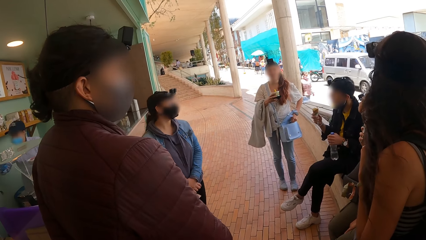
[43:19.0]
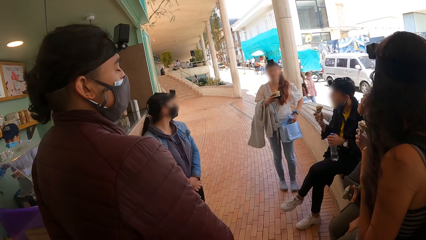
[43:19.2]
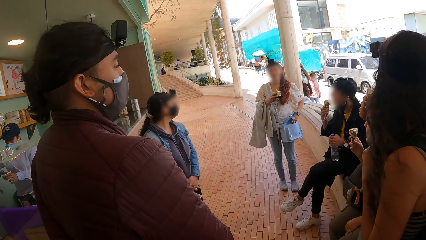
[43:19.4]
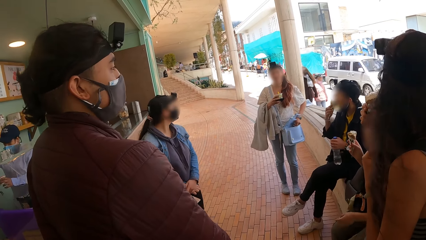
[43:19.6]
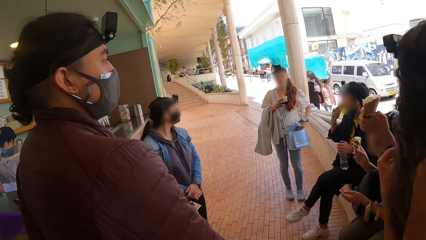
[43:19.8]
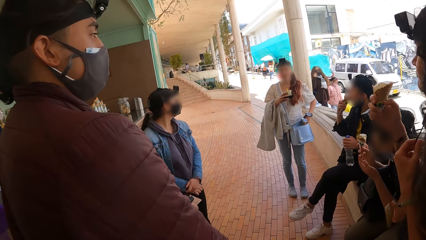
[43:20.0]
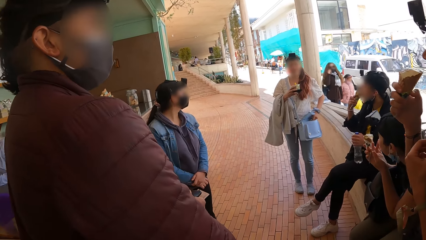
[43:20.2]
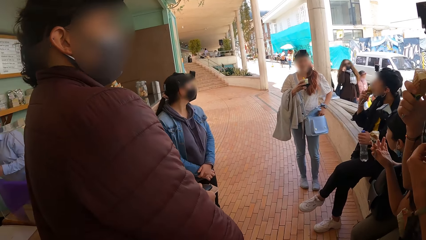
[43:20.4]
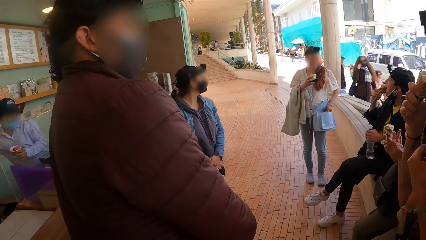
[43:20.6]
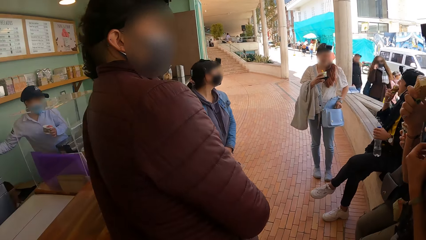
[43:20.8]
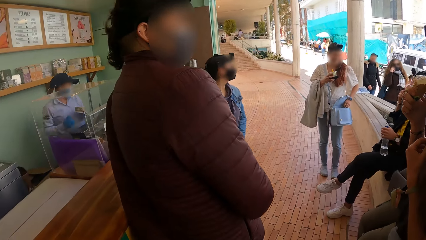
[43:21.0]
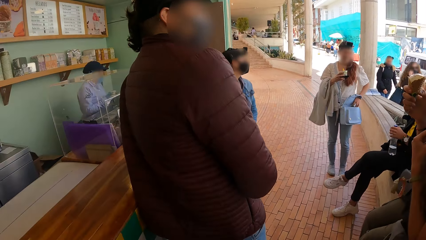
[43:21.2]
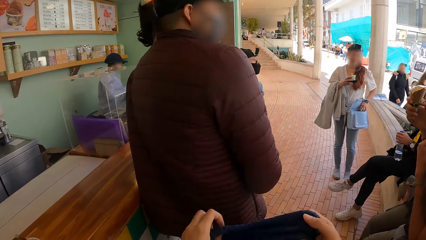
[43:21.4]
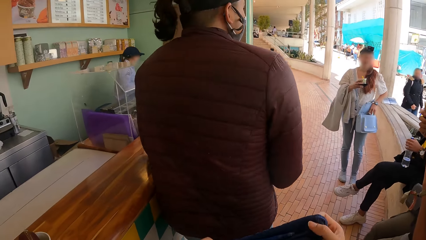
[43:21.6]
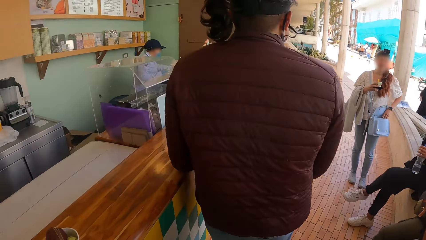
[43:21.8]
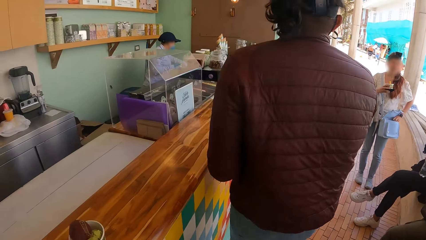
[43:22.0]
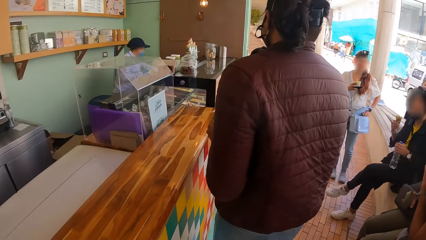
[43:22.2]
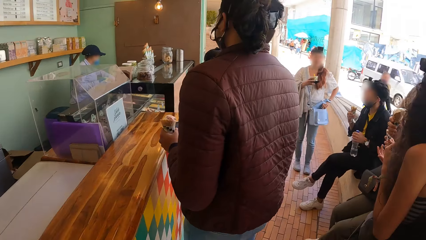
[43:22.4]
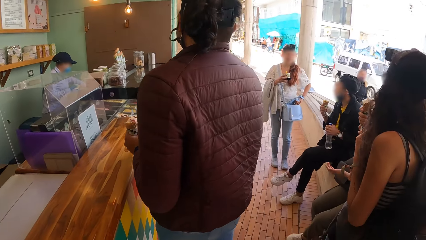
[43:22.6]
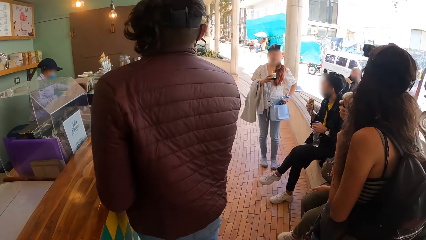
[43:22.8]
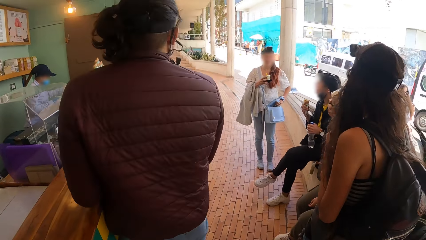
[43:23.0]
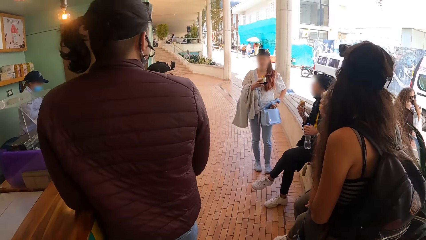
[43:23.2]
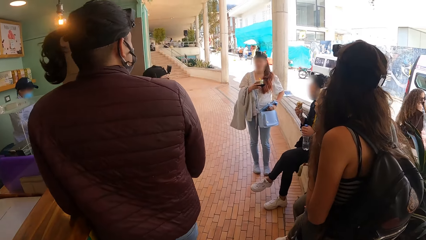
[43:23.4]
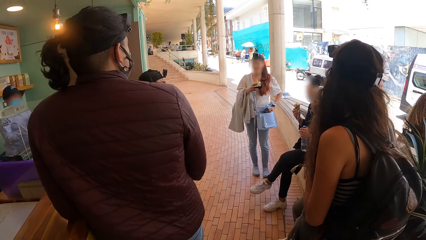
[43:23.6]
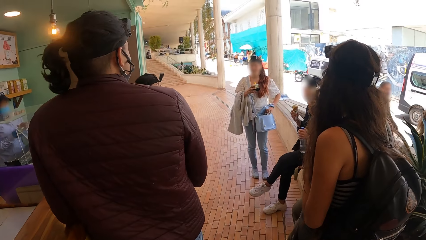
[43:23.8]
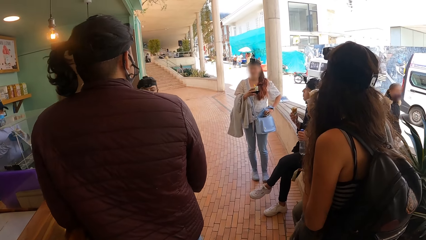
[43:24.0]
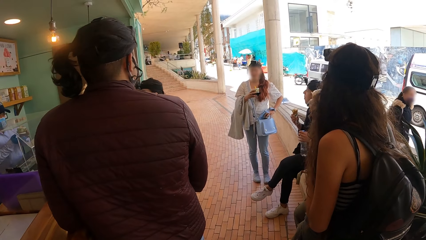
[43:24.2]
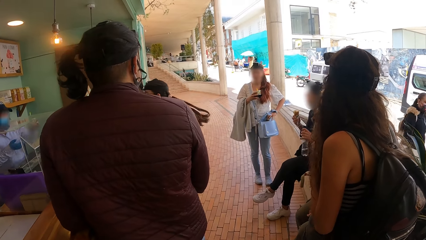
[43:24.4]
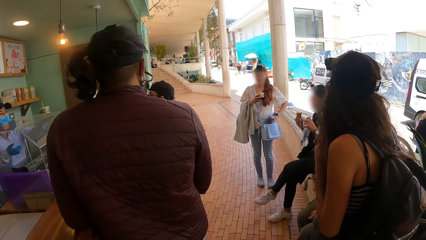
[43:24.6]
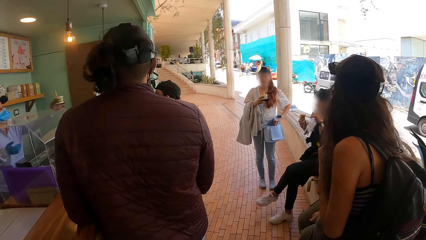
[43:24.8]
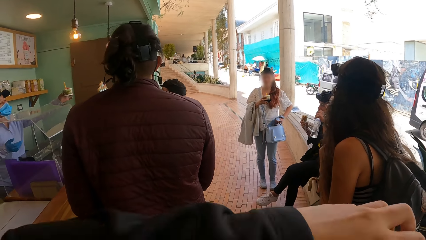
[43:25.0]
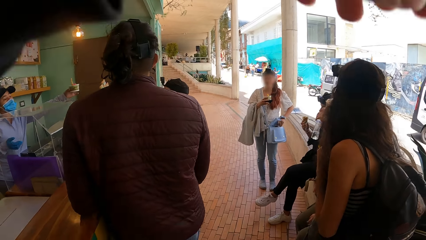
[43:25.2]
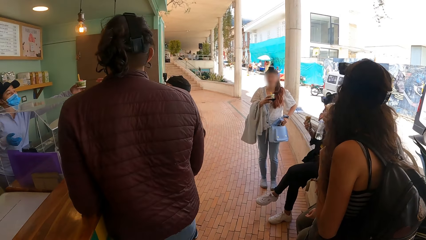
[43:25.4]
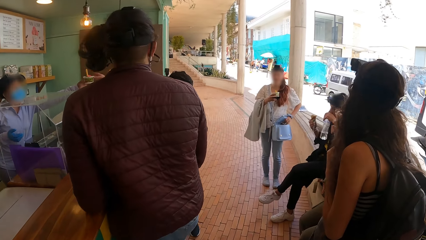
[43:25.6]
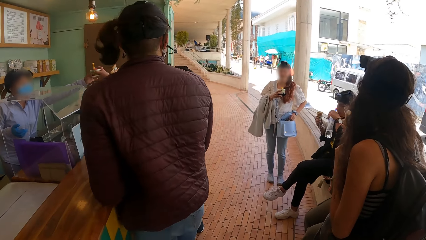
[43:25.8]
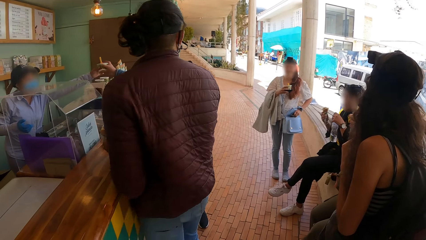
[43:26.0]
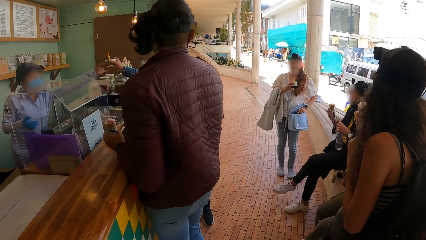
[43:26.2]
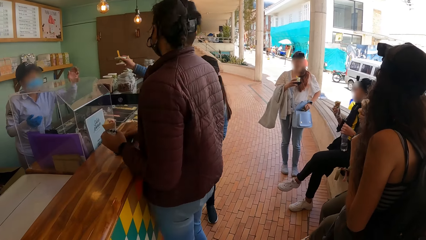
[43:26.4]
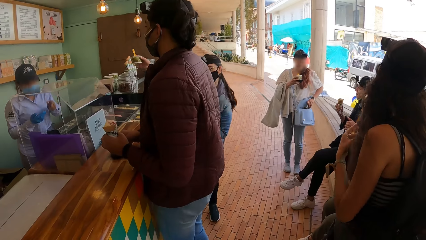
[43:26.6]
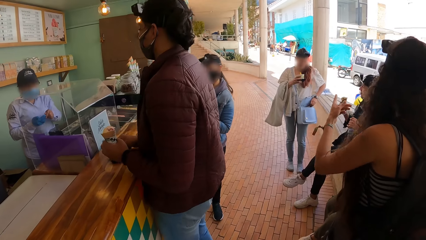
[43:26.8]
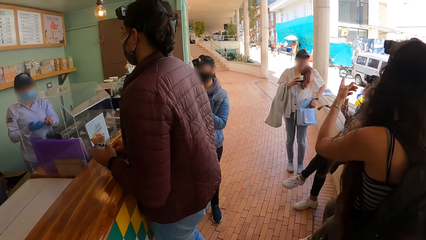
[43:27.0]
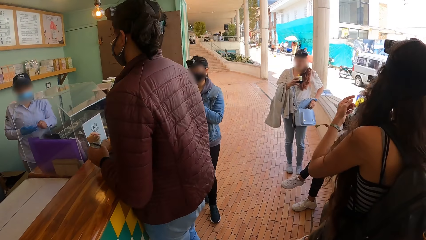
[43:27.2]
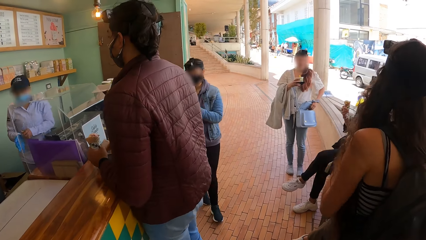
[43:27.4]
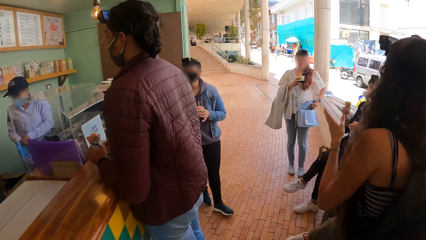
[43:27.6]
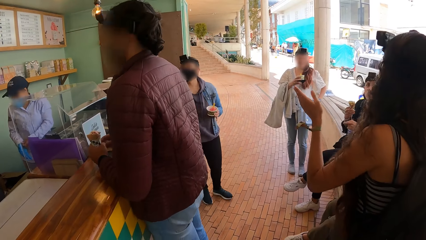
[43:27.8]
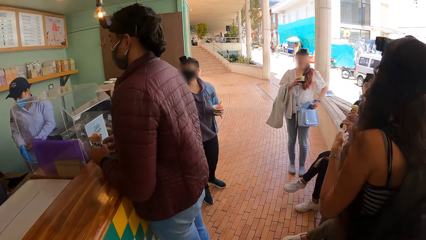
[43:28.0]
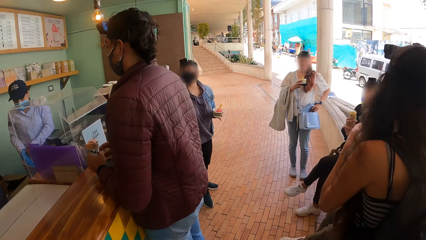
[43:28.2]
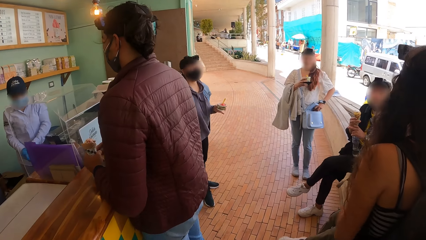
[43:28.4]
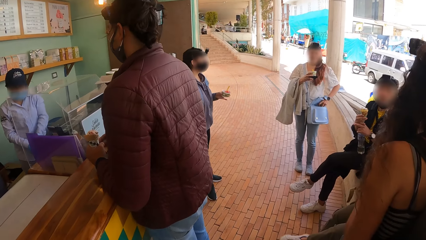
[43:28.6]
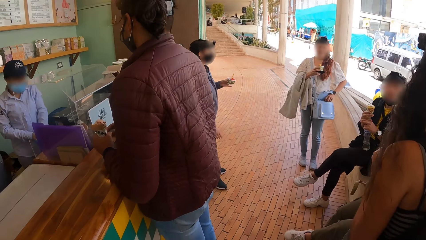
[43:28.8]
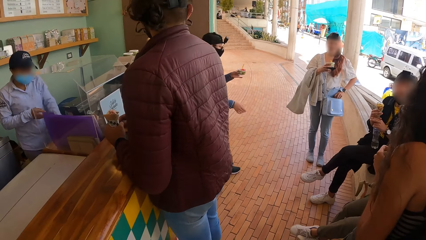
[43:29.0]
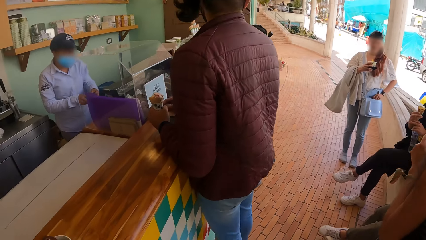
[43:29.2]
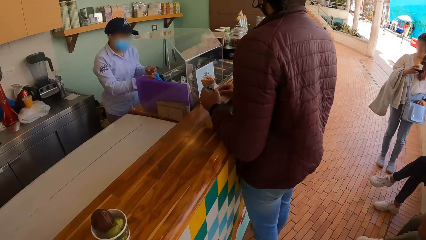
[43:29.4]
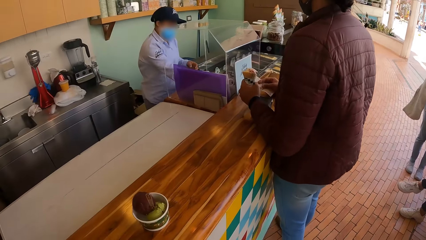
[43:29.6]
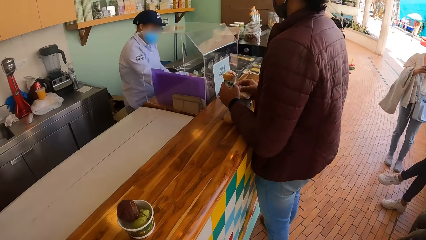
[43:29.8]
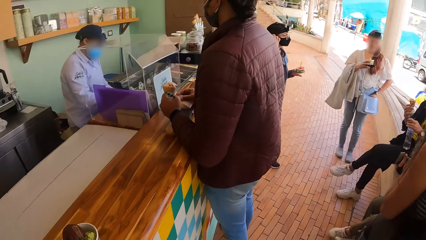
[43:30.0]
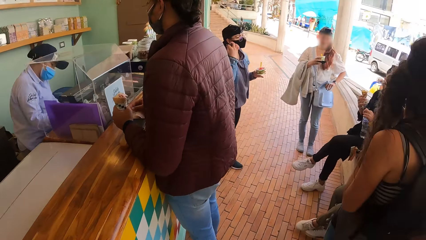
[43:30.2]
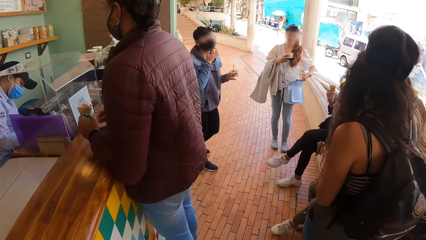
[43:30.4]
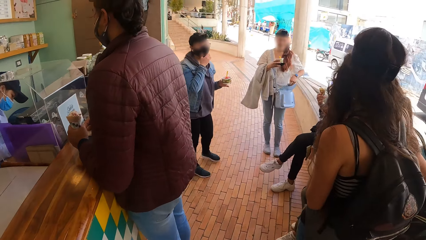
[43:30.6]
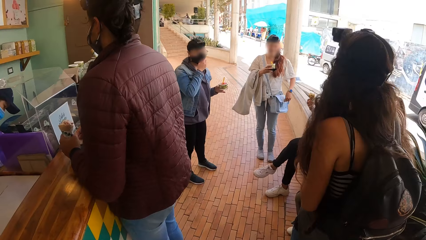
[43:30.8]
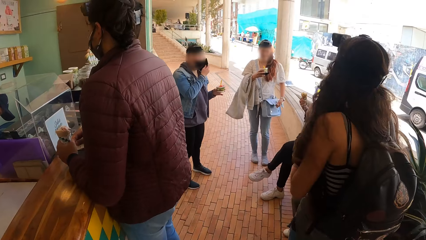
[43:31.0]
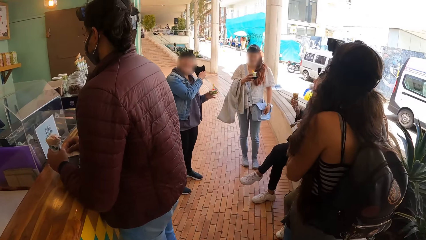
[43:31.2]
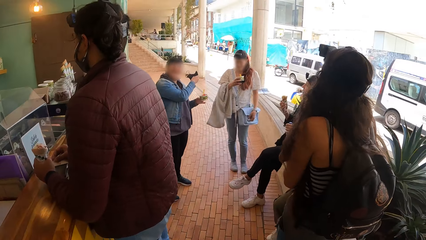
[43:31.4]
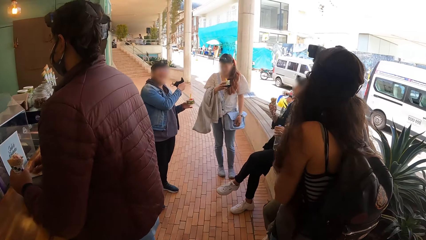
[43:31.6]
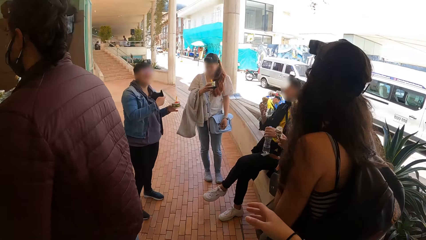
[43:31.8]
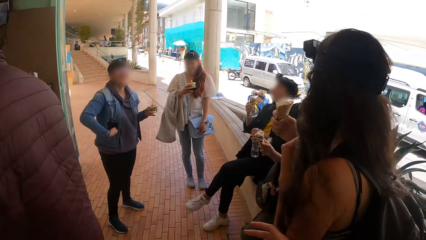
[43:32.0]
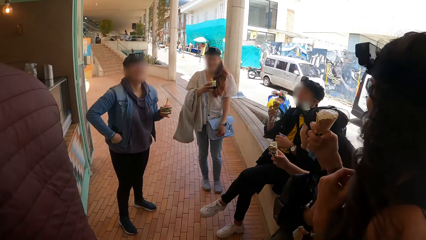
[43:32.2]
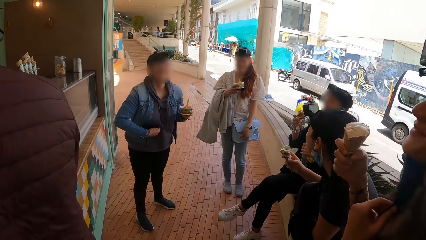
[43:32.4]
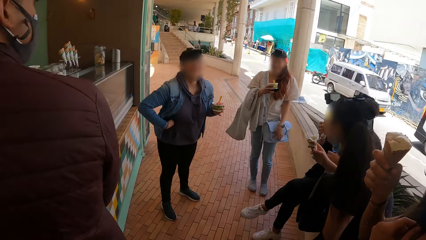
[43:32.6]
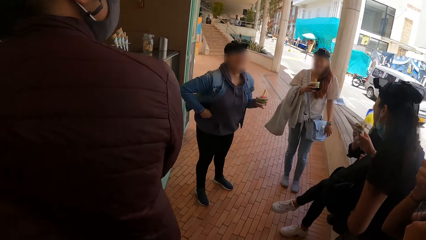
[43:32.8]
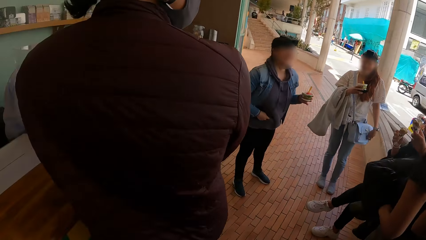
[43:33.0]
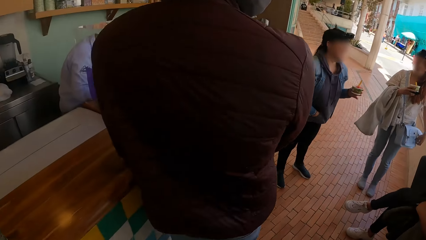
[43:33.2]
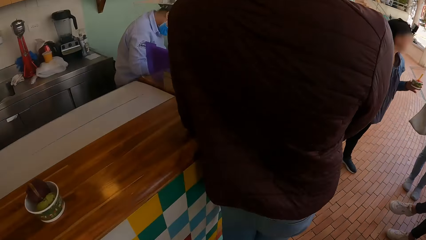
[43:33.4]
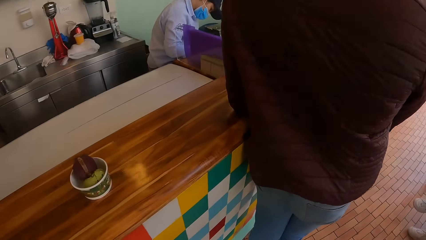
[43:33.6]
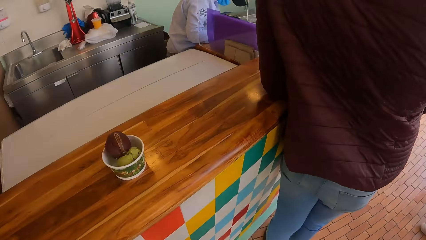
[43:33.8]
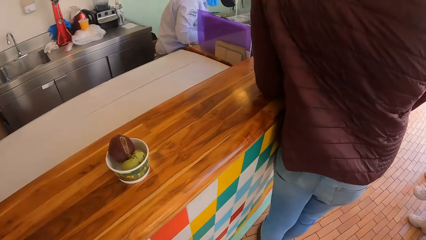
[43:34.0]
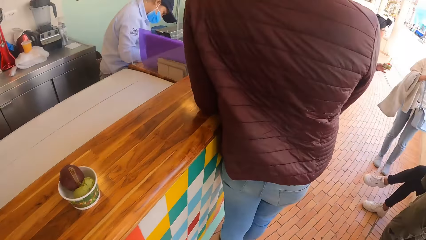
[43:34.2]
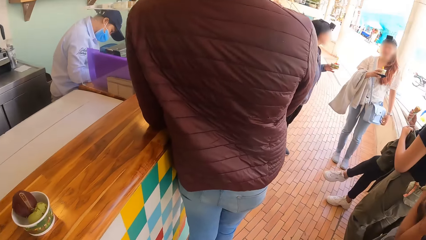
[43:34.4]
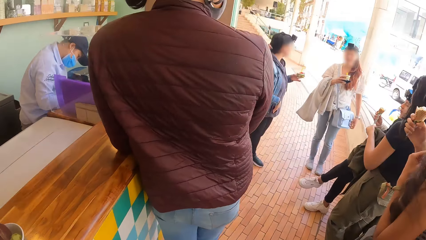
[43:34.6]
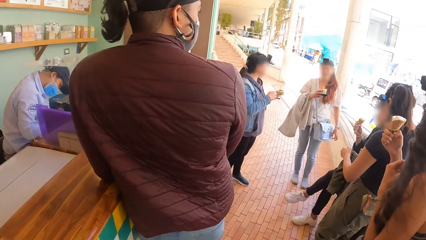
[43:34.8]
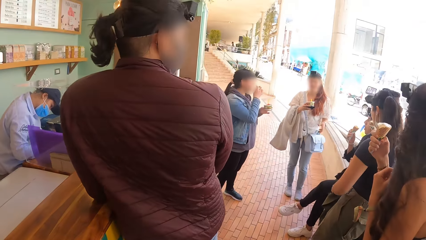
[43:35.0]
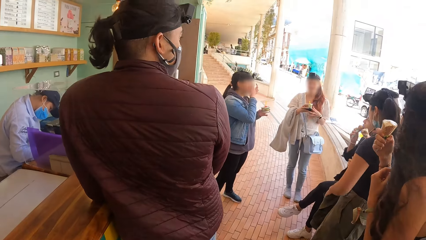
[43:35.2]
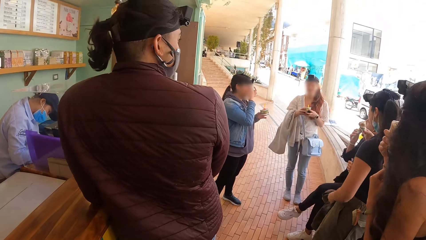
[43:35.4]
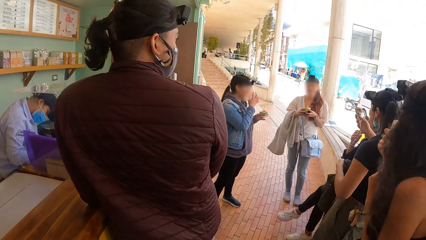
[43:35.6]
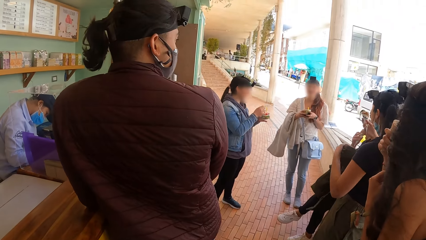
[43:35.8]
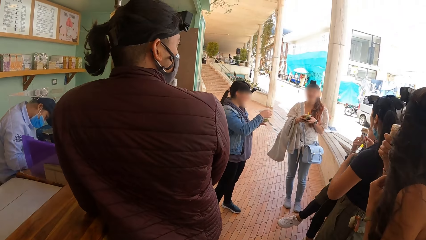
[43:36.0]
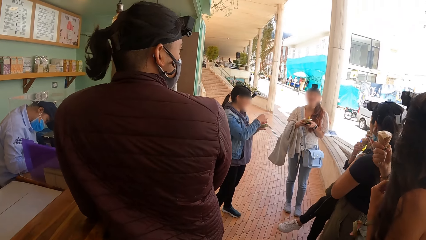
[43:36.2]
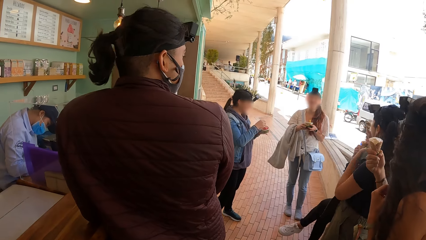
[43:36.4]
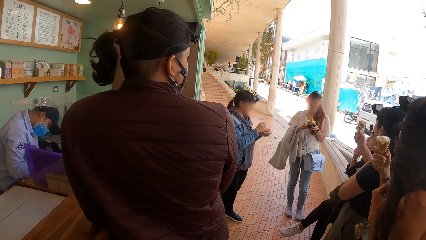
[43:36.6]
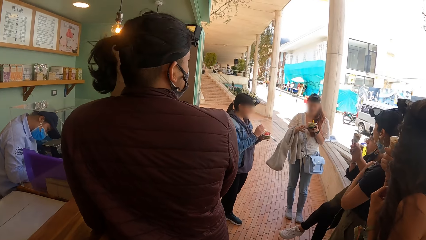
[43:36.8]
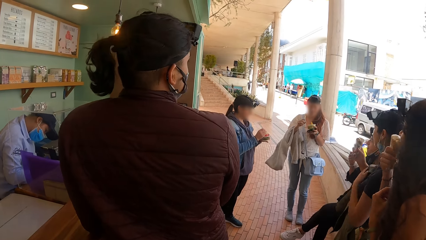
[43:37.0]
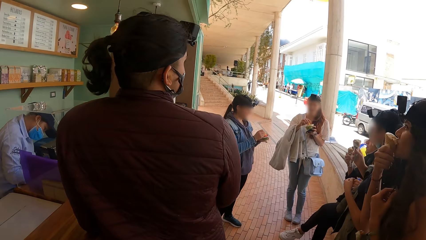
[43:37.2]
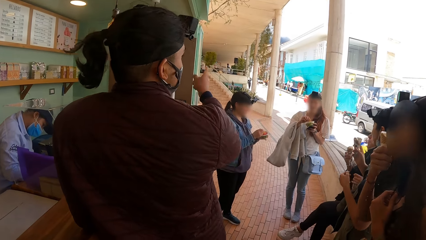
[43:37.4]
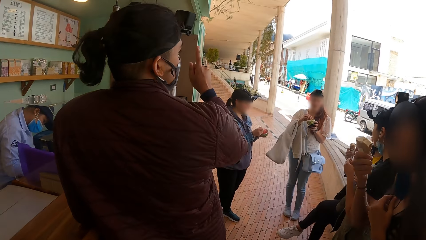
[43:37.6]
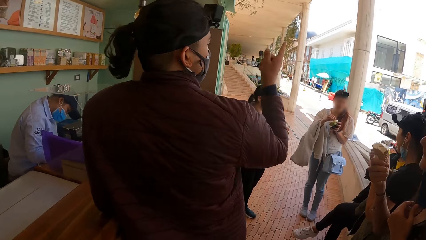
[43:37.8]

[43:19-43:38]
The camera wearer holds a cloth with both hands. A person goes to the counter. The camera wearer lifts the left hand. Another person picks ice cream. The camera wearer looks around. The other person removes a mask. The camera wearer walks around.
